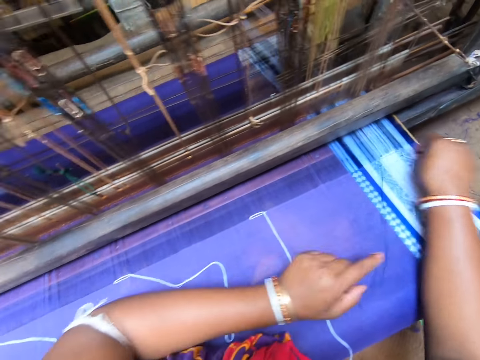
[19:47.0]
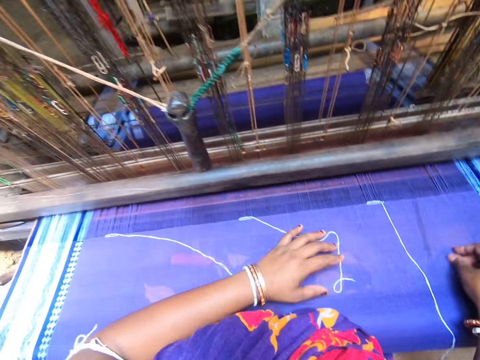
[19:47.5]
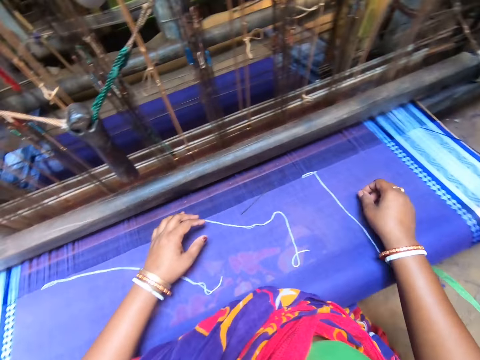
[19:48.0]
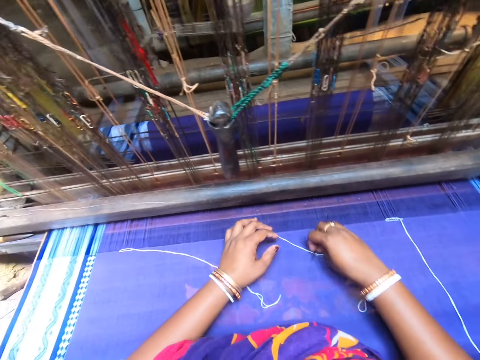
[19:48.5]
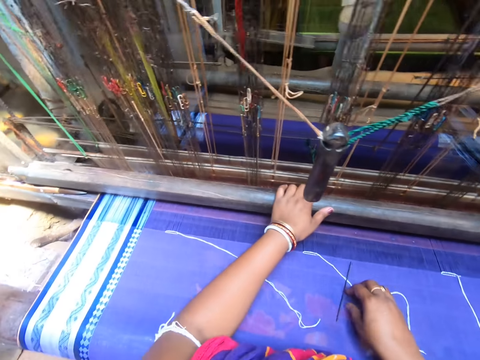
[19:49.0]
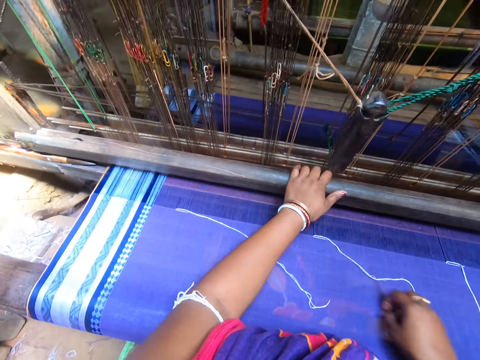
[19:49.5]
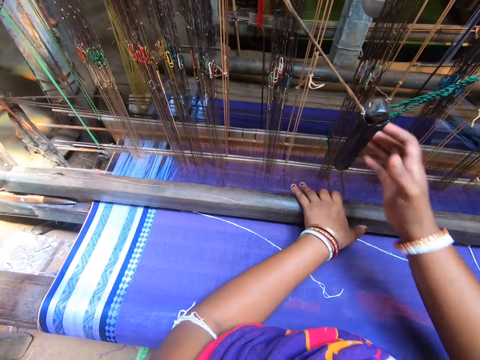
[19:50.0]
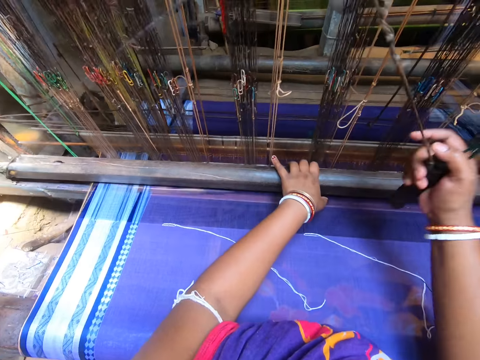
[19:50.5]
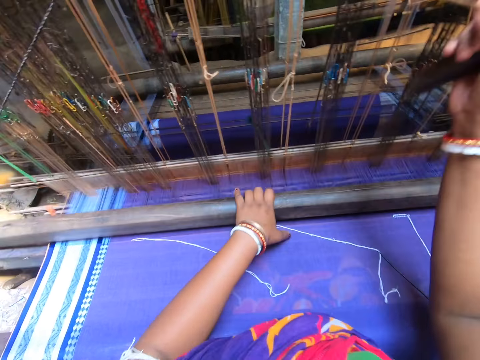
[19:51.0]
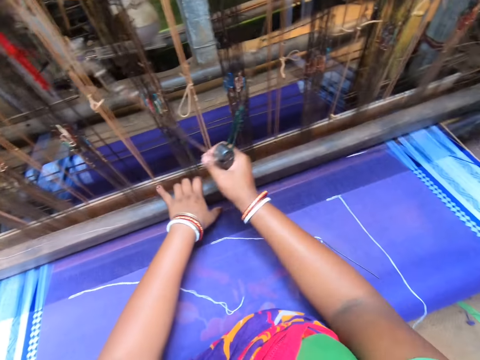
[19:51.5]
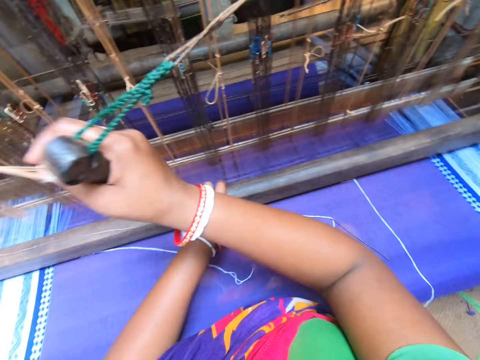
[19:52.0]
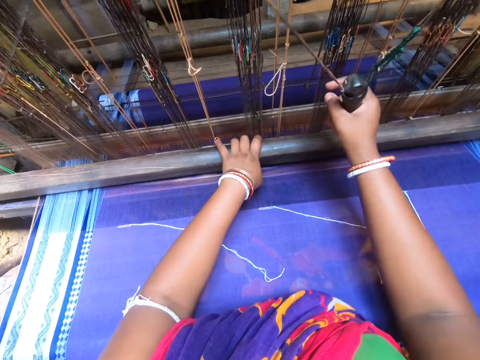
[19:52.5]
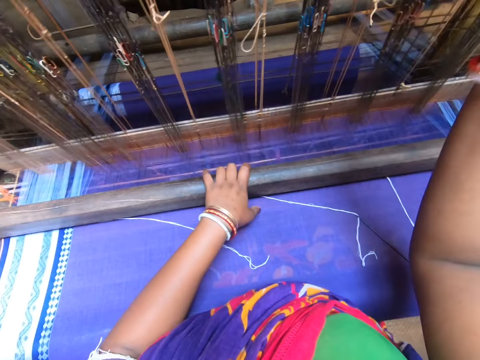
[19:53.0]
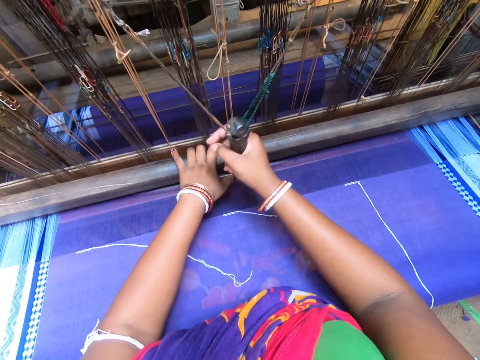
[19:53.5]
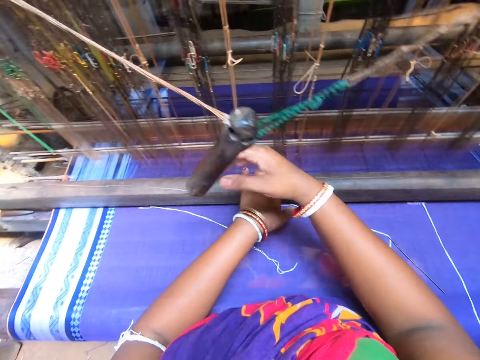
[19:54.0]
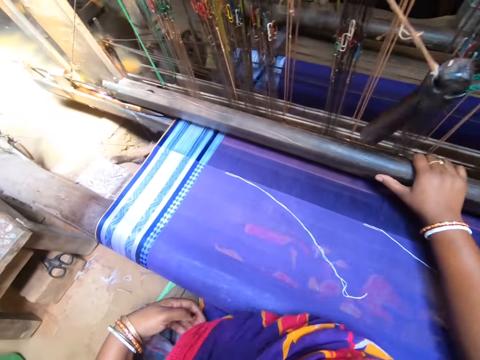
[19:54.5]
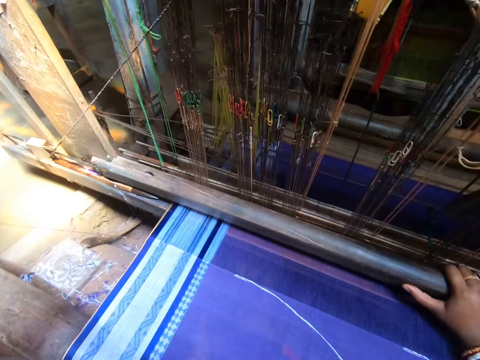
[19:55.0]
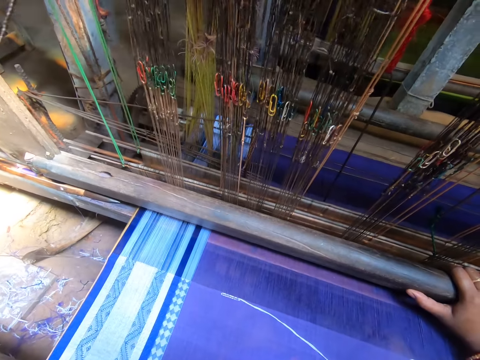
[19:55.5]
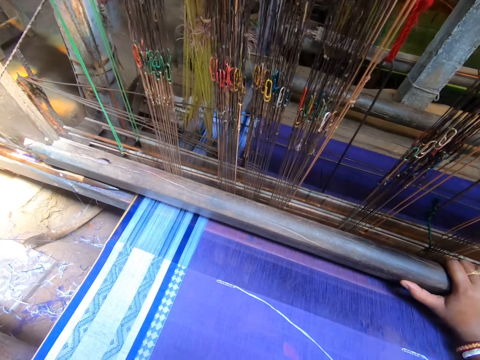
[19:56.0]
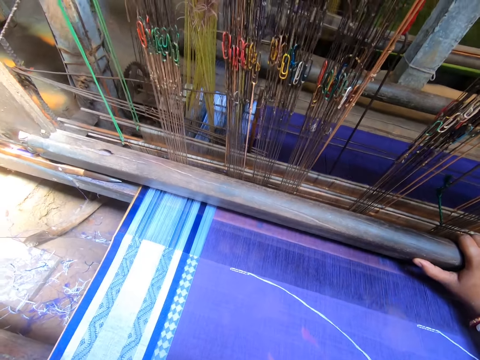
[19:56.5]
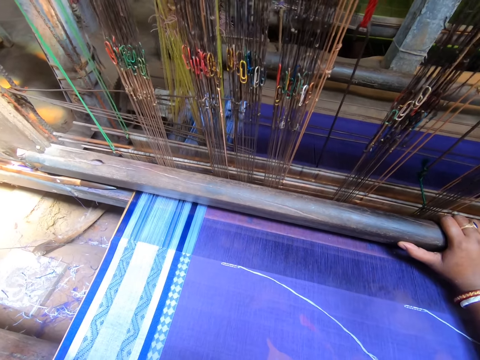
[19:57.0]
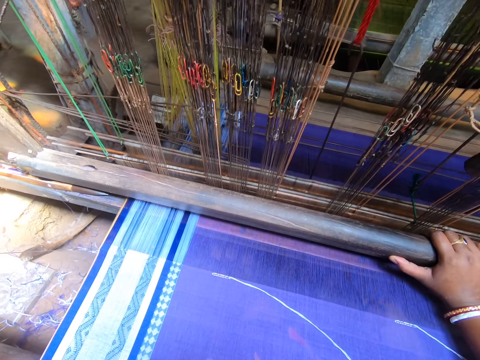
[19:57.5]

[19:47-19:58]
The camera wearer pulls the thread through the yarn of the fabric with the needle in her right hand. She throws the needle in her right hand on the fabric. She moves the needle on the fabric with her right hand. She weaves the fabric with the handloom. She holds the roller of the handloom with her right hand. She inspects the weaving machine.

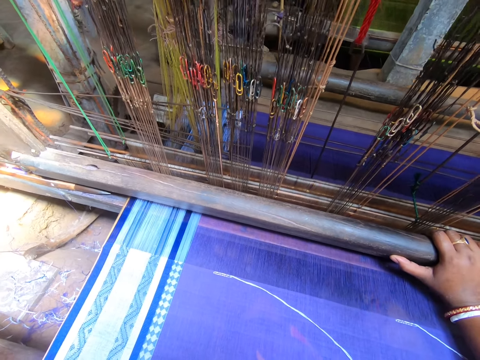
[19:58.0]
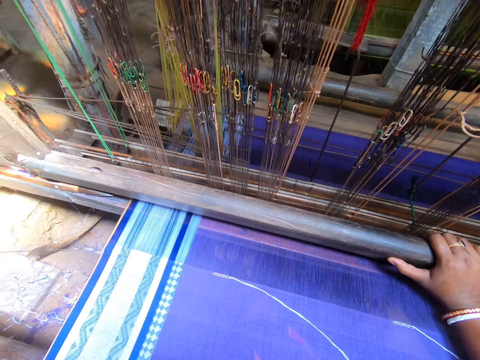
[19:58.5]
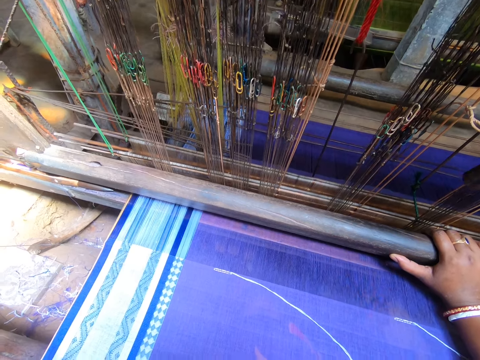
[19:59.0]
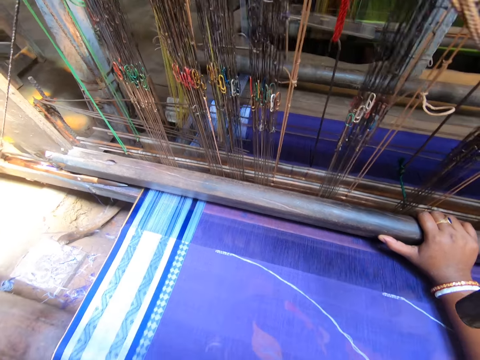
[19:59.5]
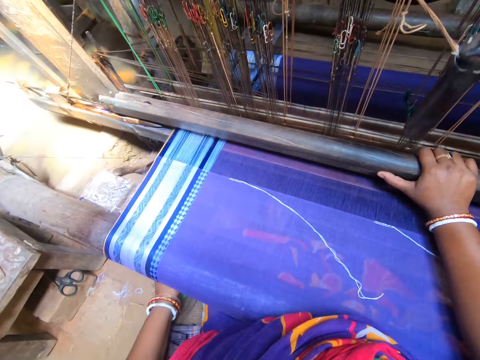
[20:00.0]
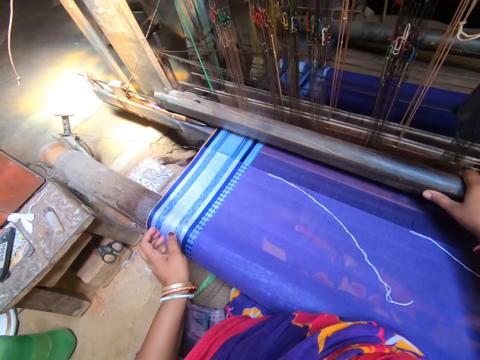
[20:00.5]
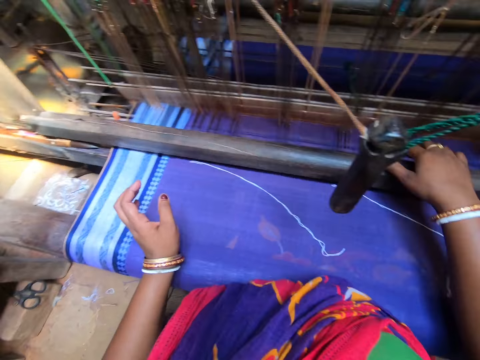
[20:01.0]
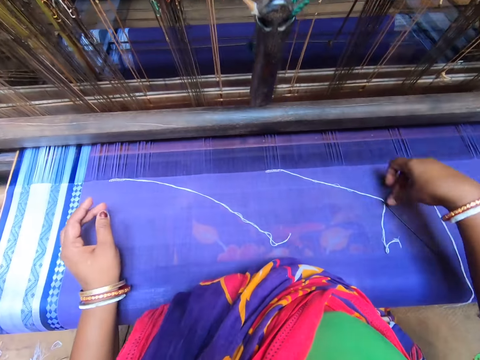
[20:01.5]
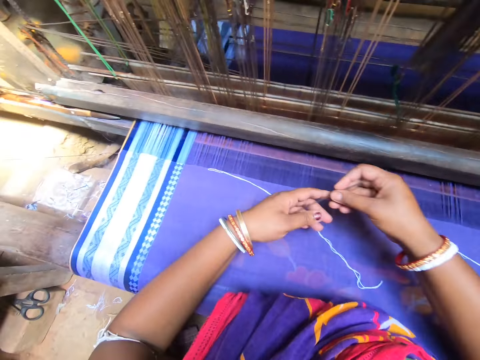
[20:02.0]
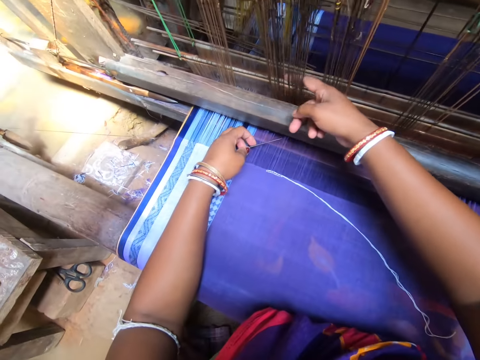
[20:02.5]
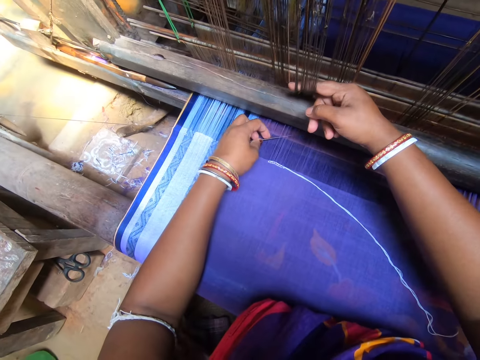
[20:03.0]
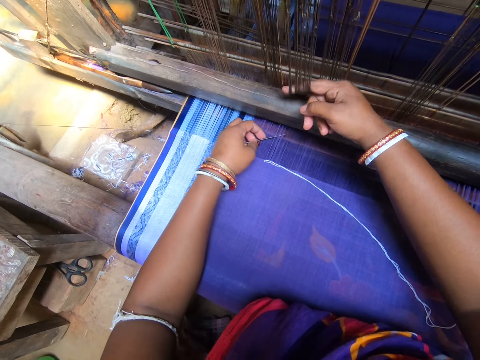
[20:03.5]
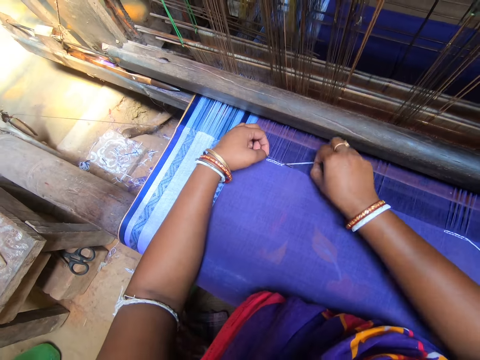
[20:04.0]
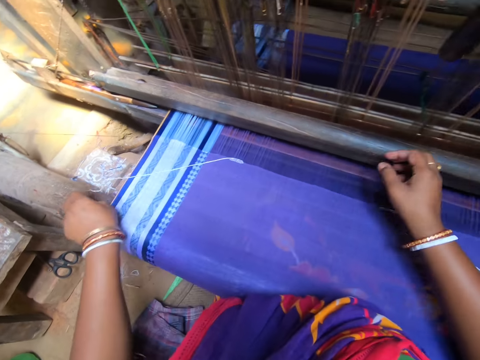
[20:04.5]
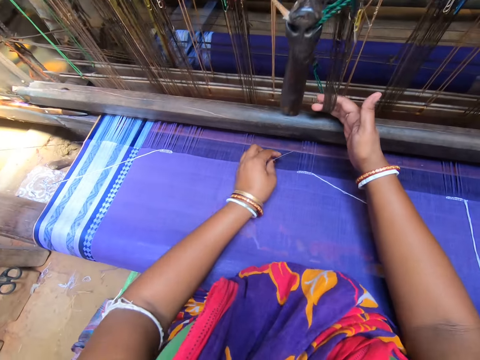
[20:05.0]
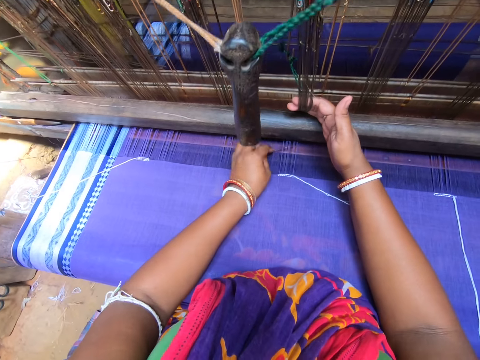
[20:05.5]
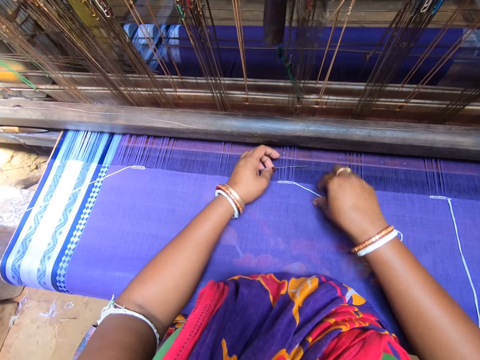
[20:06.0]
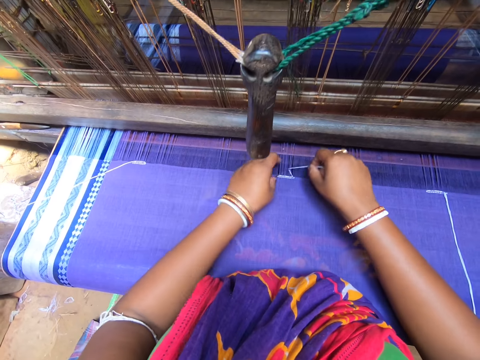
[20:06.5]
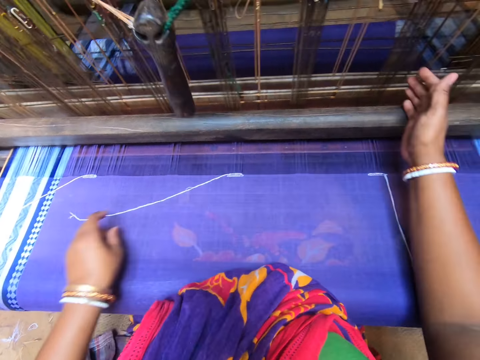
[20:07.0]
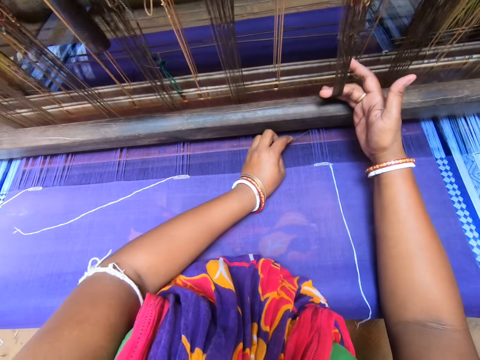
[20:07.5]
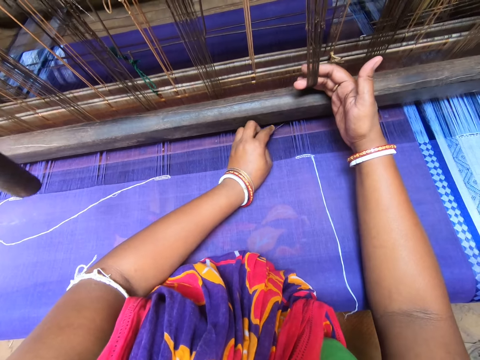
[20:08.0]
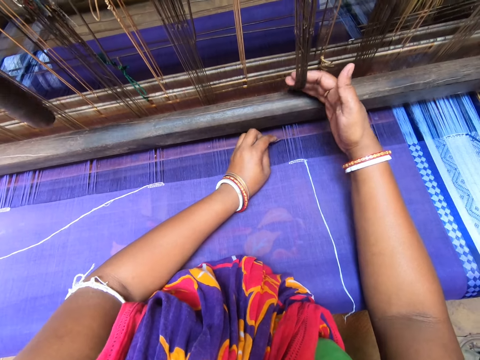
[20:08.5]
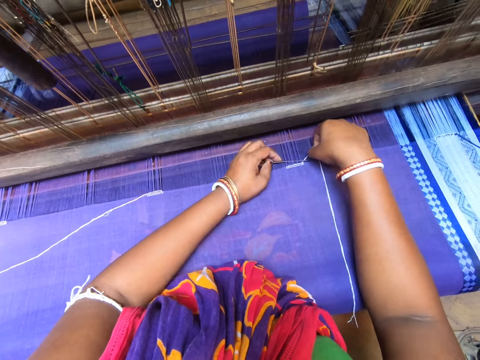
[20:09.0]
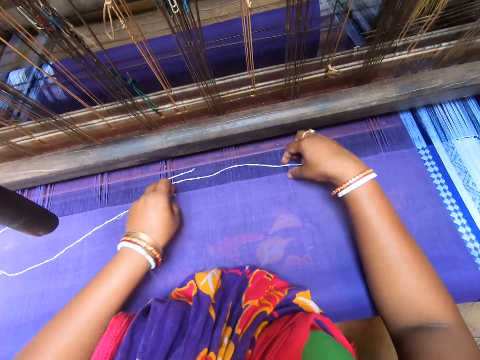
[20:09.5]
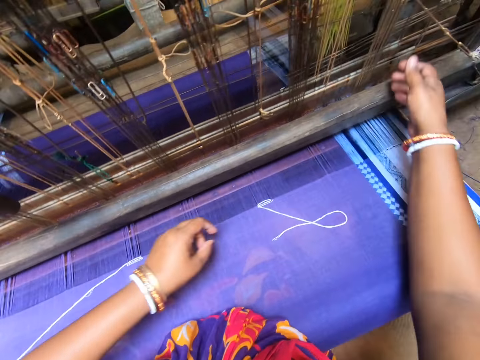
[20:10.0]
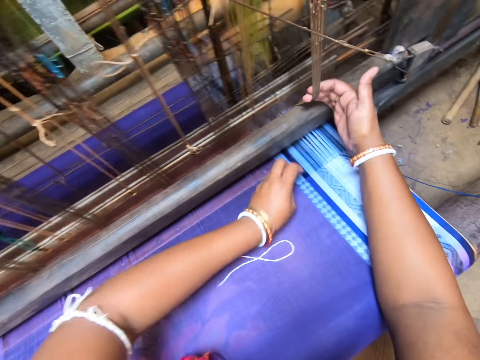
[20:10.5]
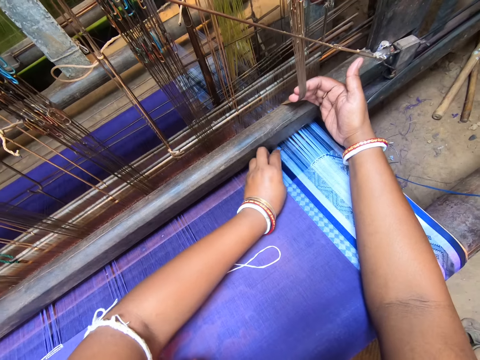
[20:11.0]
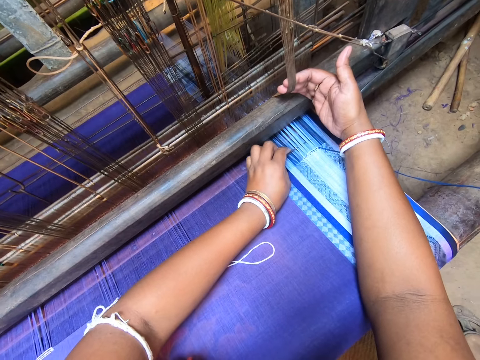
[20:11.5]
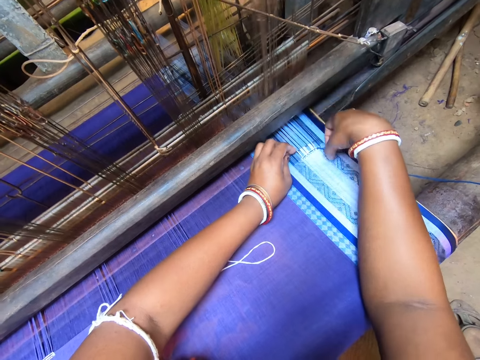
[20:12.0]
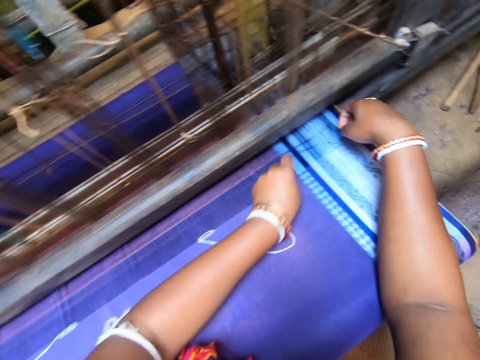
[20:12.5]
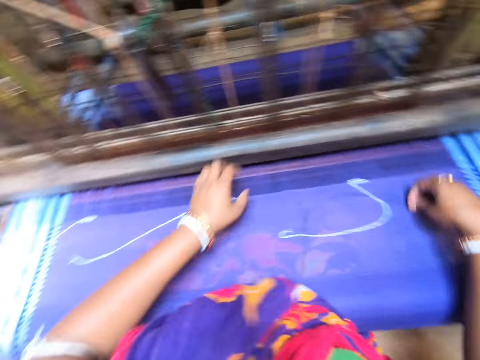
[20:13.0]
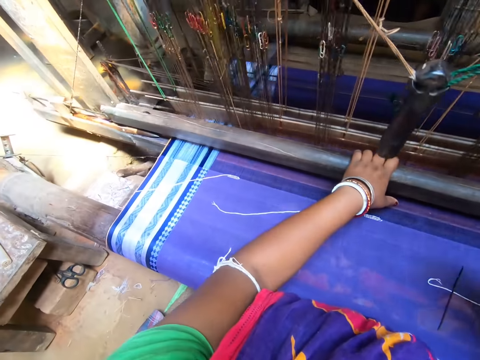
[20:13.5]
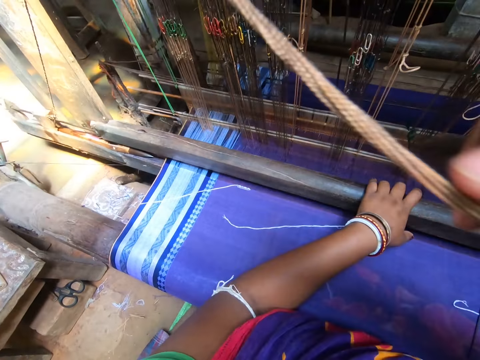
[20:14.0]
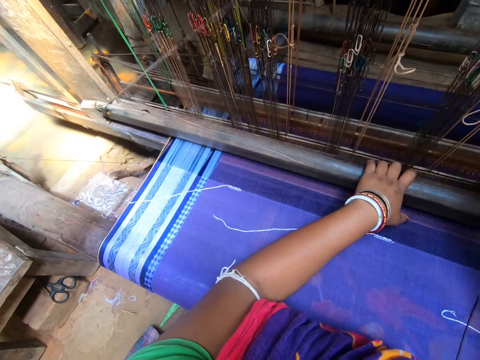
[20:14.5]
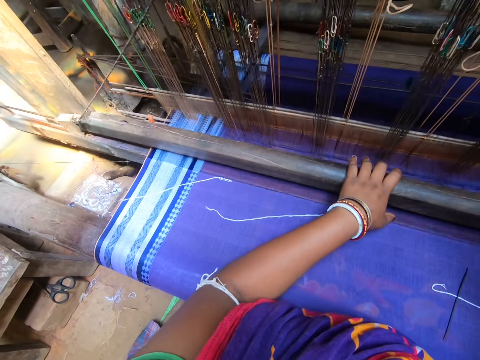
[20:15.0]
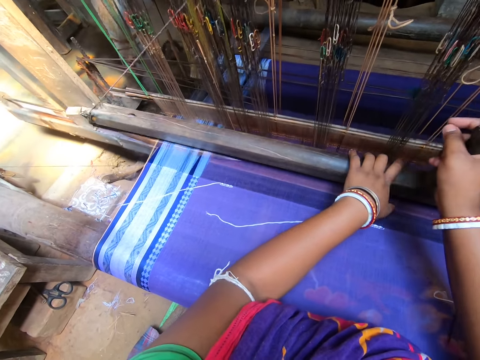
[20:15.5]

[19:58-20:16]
The camera wearer adjusts the roller of the handloom in her right hand. She inspects the fabric. She picks up the needle from the fabric with her right hand. She passes the needle in her right hand to her left hand. She pulls the heddles of the handloom with her right hand. She places the needle in her left hand under the yarns of the fabric. She hooks the thread on the needle in her left hand with her right hand. She pulls the thread through the yarn of the fabric with the needle in her left hand. She pulls the heddles of the handloom with her right hand. She places the needle in her left hand under the yarns of the fabric. She inspects the fabric. She hooks the thread on the needle in her left hand with her right hand. She pulls the thread through the yarn of the fabric with the needle in her left hand. She pulls the heddles of the handloom with her right hand. She inspects the fabric. She places the needle in her left hand under the yarns of the fabric. She hooks the thread on the needle in her left hand with her right hand. She pulls the thread through the yarn of the fabric with the needle in her left hand. She stretches out the thread with her right hand. She pulls the heddles of the handloom with her right hand. She inspects the fabric. She places the needle in her left hand under the yarns of the fabric. She hooks the thread on the needle in her left hand with her right hand. She pulls the thread through the yarn of the fabric with the needle in her left hand. She drops the needle in her left hand on the fabric. She stretches out the thread with her right hand. She weaves the fabric with the handloom.
